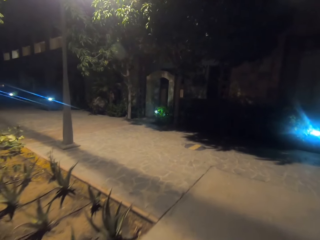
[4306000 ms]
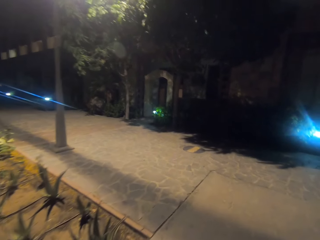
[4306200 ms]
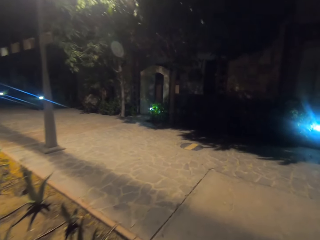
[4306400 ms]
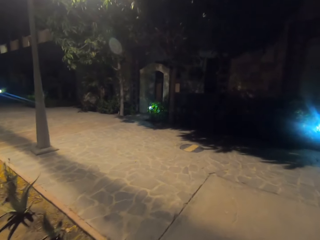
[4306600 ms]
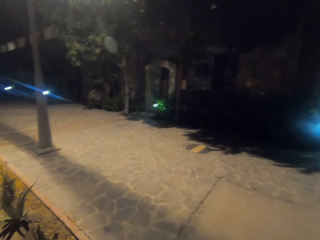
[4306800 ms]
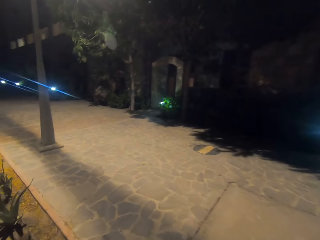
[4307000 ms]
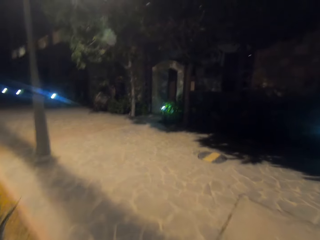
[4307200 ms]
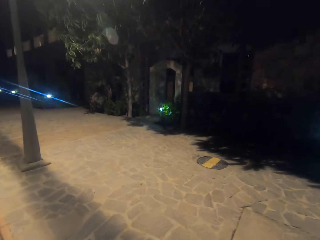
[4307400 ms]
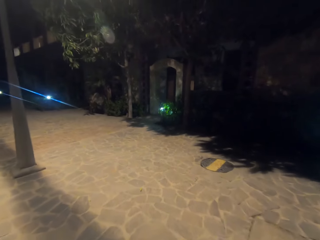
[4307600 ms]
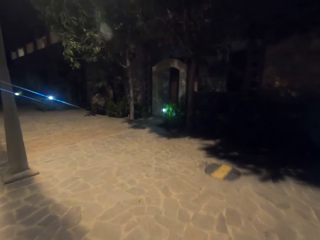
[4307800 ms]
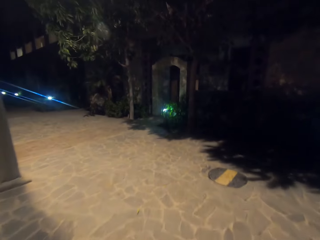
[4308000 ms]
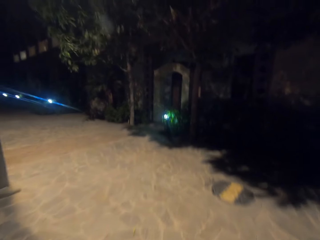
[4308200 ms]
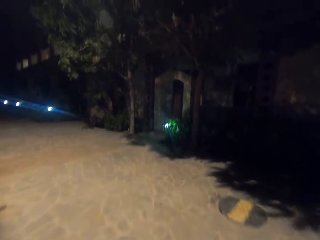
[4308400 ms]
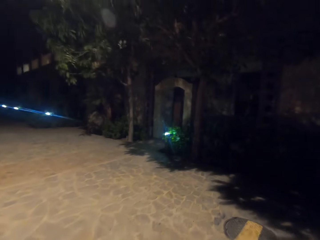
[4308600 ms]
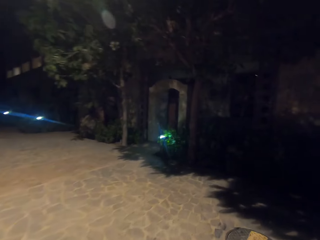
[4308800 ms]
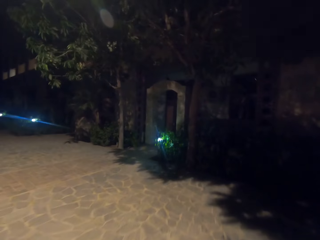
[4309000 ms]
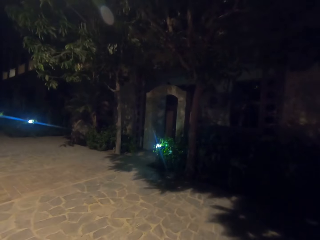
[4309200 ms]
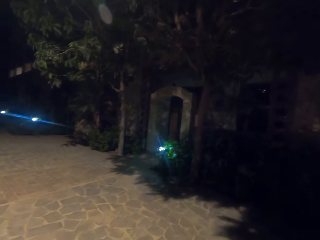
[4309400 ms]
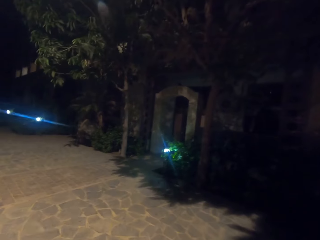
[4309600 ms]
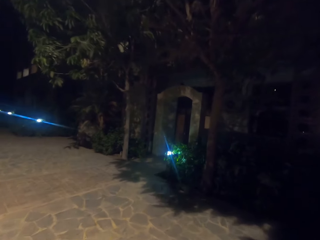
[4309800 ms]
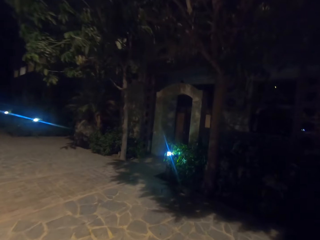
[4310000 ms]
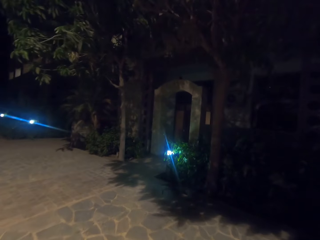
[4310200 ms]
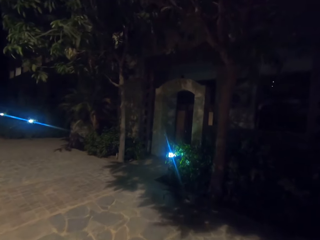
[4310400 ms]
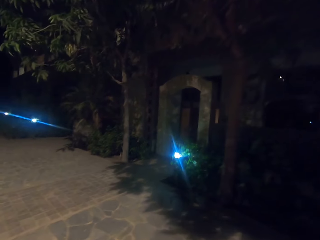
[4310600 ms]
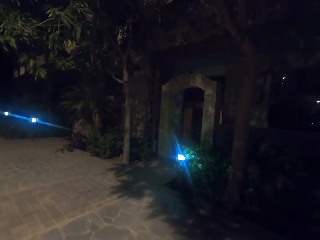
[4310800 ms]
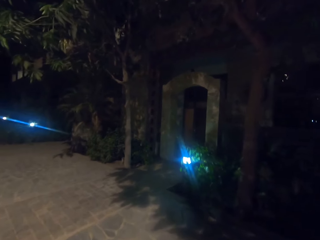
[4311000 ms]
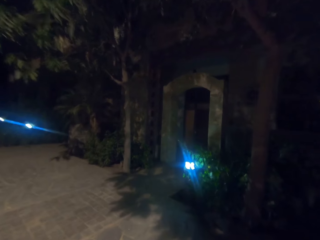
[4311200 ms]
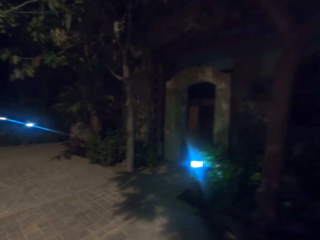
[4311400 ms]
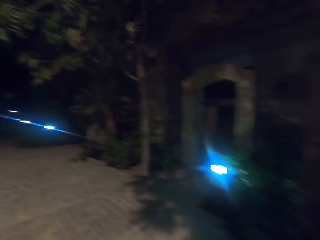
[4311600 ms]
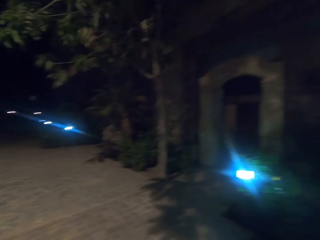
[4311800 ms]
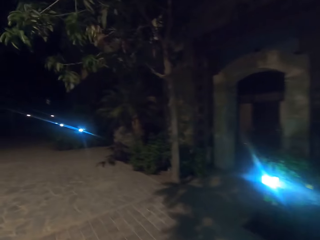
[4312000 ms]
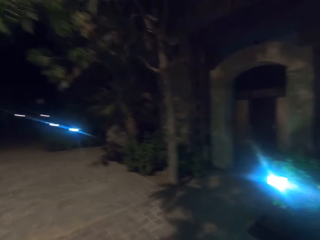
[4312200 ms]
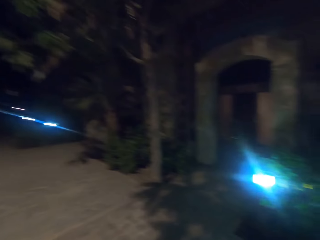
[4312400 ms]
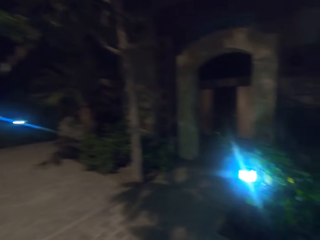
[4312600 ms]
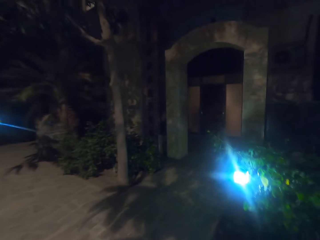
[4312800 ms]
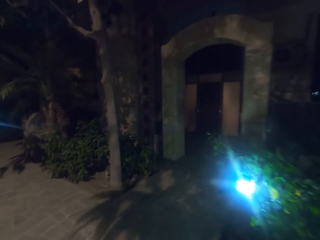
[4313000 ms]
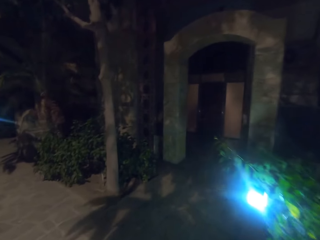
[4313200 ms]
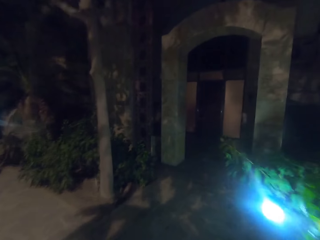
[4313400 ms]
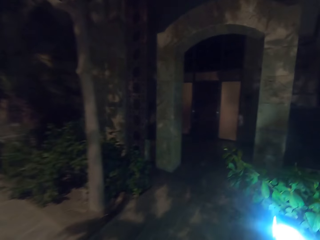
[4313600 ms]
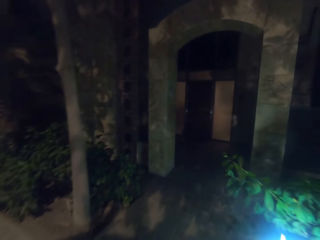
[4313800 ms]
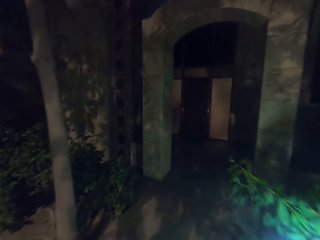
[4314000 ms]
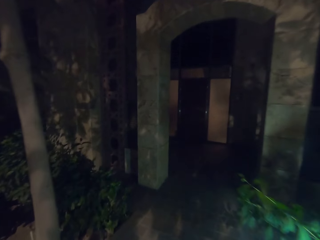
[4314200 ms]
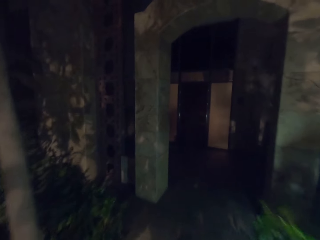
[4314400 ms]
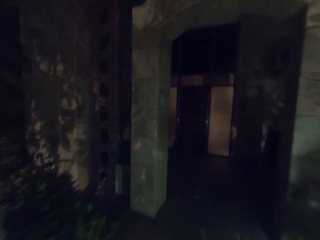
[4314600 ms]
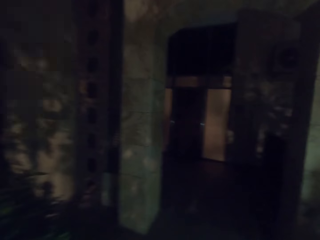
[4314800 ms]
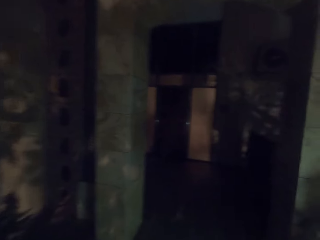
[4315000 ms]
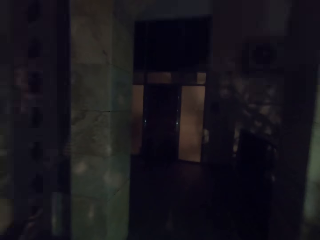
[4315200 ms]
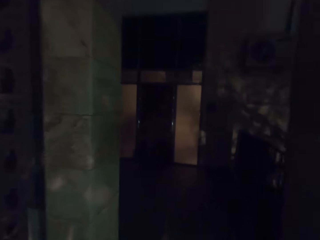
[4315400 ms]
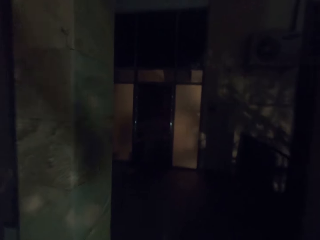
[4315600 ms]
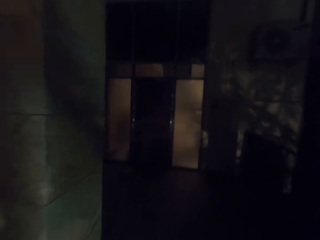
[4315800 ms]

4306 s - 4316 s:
The camera wearer turns left.

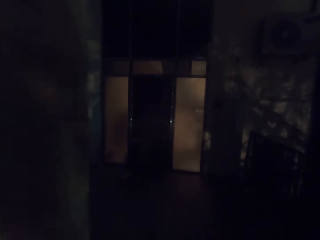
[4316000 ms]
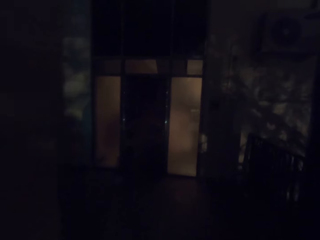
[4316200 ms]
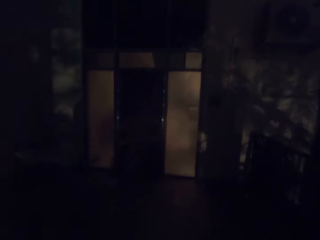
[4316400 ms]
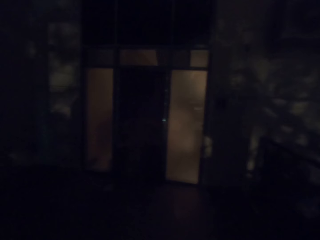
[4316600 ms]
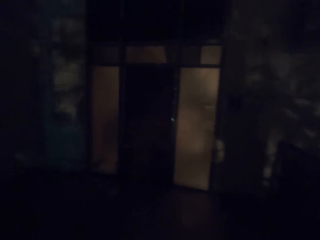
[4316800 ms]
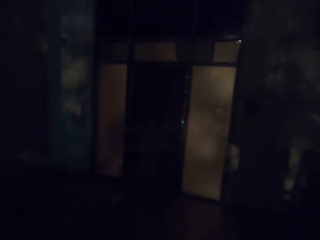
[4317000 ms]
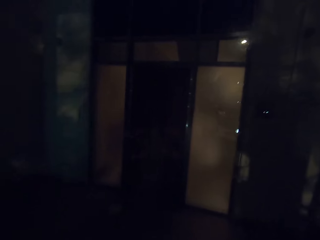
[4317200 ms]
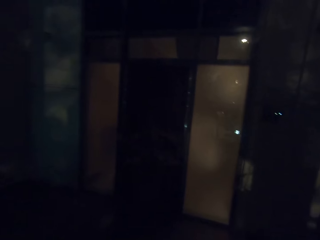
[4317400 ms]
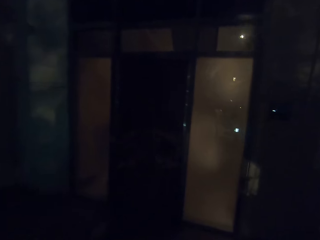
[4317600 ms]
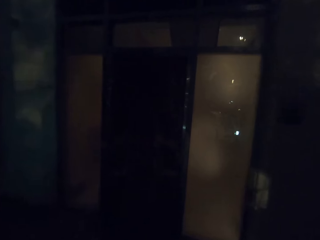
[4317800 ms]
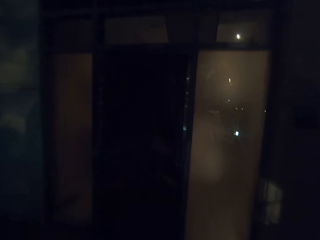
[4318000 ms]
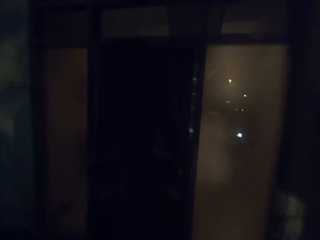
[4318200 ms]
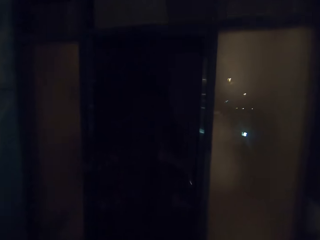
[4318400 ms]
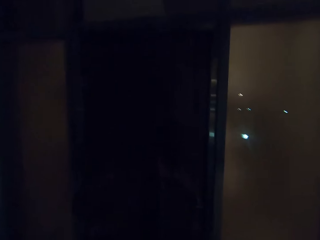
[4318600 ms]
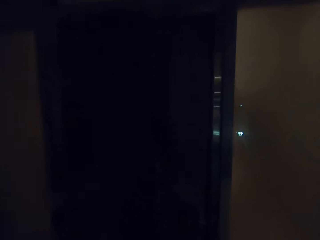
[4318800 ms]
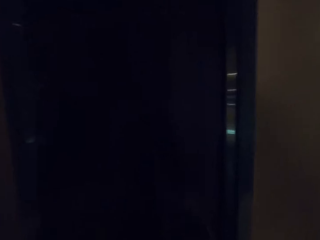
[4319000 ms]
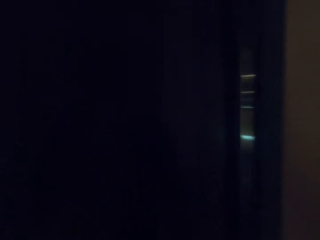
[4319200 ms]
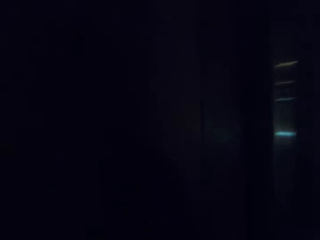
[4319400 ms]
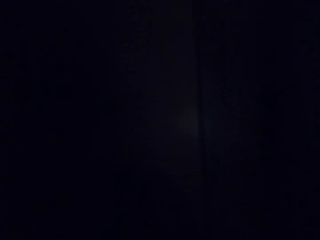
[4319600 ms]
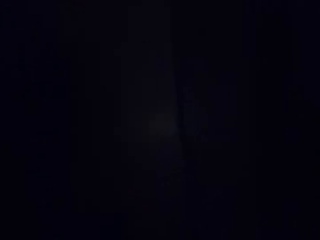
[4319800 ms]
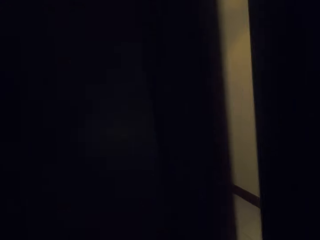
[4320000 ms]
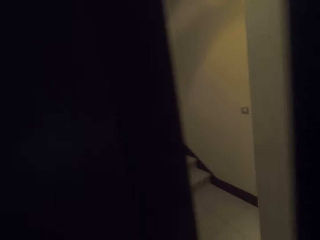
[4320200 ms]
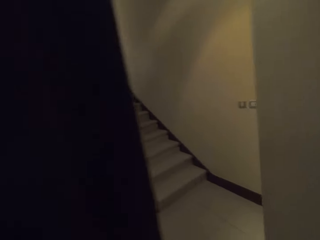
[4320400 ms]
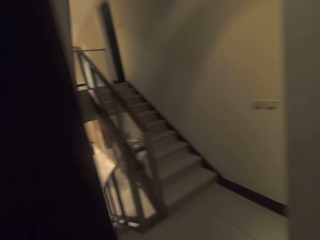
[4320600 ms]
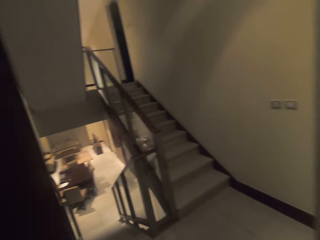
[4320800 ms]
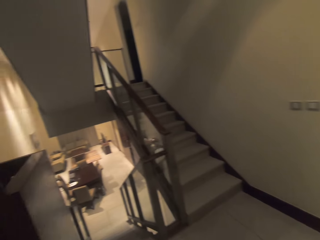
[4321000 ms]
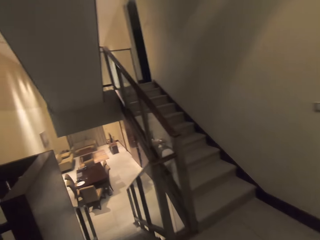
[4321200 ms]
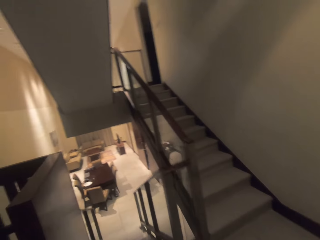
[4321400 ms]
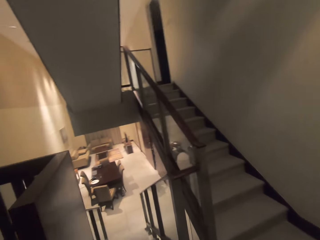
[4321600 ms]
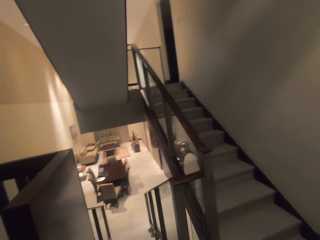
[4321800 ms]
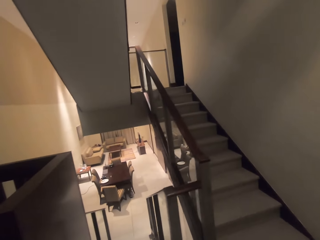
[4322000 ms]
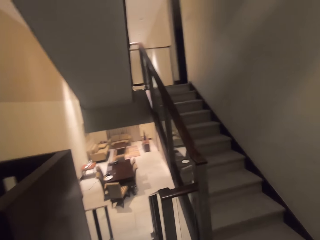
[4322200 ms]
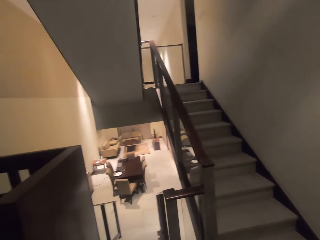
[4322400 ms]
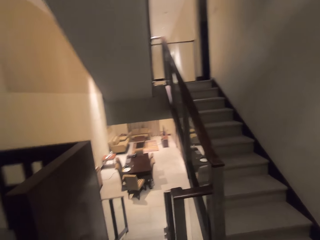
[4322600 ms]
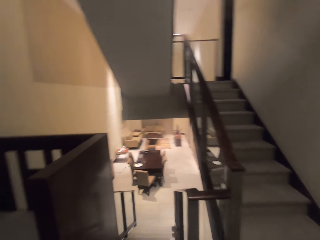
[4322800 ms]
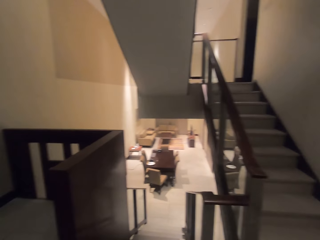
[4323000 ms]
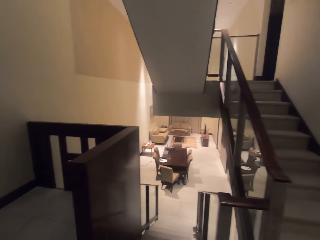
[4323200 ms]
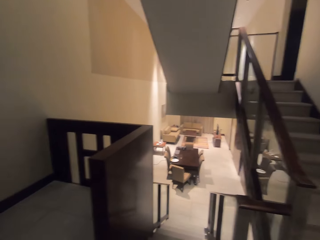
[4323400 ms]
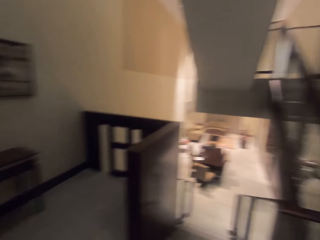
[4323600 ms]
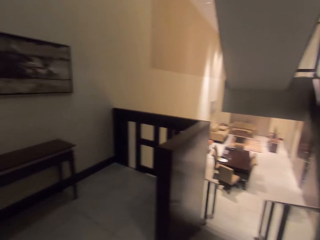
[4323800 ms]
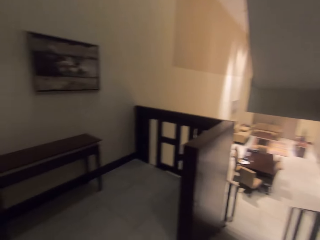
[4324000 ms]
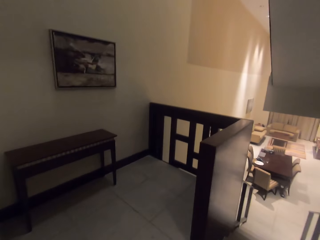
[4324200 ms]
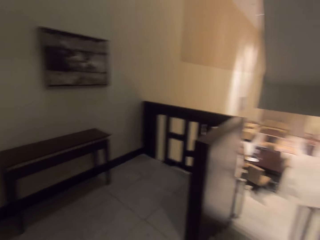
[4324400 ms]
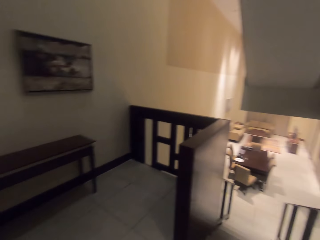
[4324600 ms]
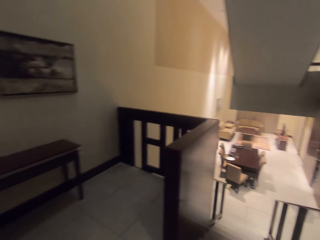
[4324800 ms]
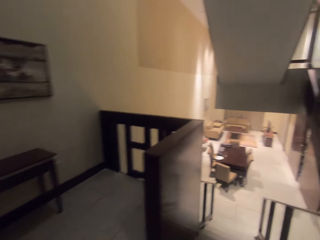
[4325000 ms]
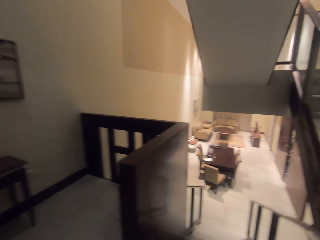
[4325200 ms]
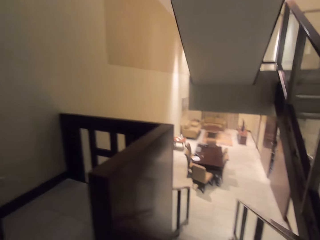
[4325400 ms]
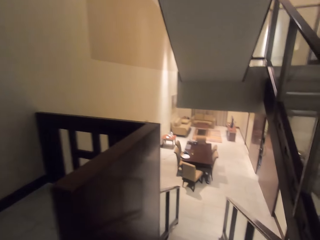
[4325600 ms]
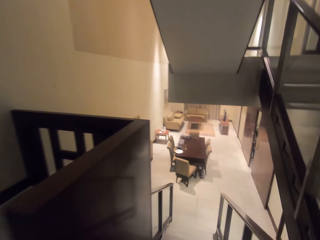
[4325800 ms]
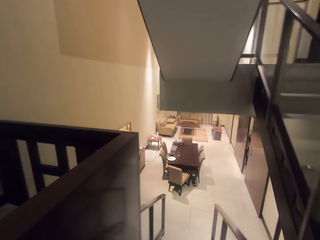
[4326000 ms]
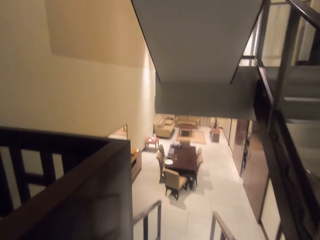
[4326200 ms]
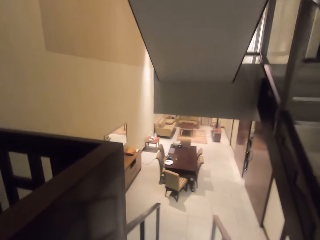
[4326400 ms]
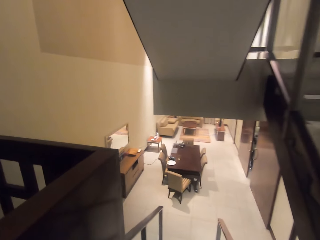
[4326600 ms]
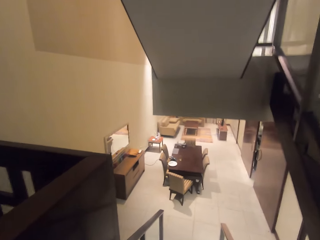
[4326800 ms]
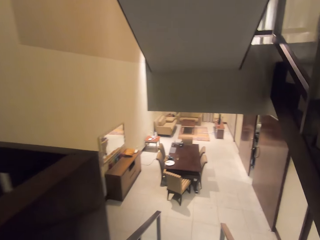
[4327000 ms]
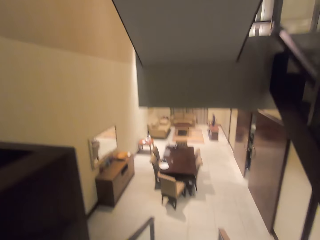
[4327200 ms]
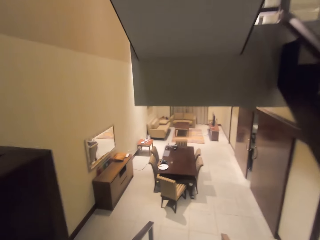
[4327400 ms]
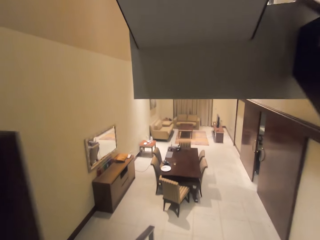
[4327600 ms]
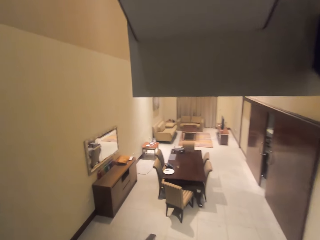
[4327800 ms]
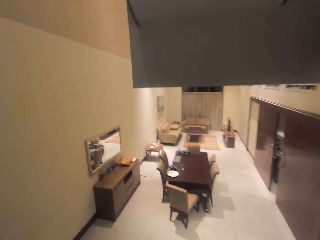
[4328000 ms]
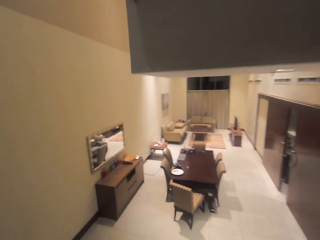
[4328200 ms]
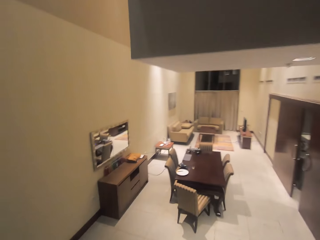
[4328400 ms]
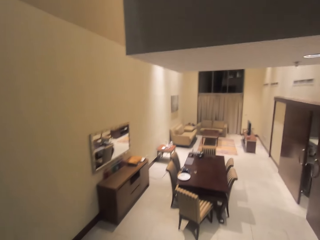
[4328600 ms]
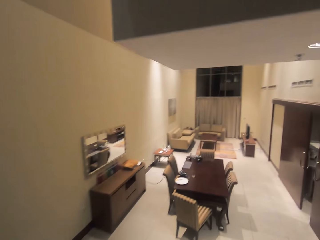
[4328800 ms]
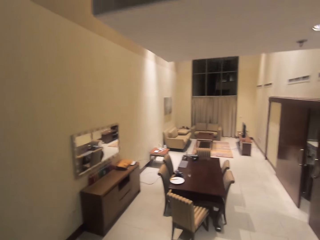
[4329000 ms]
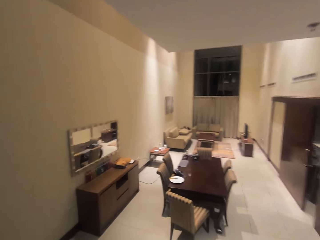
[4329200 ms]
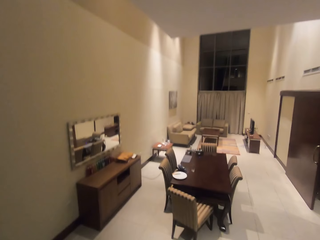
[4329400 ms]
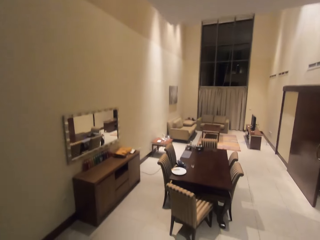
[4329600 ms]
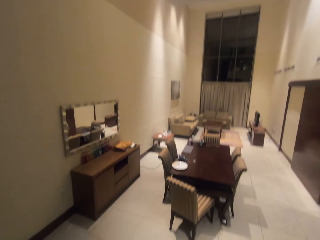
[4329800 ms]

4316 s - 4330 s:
The camera wearer enters a house. They open the door. They look around the room. They walk down the stairs.
